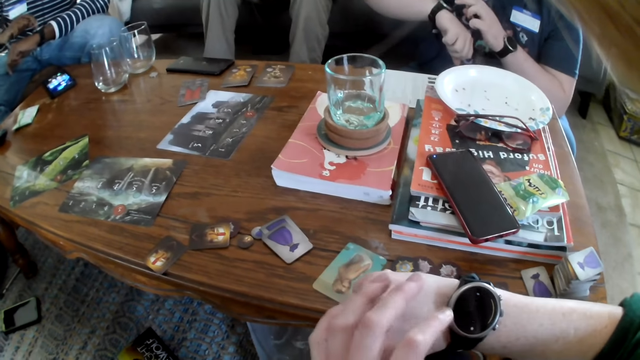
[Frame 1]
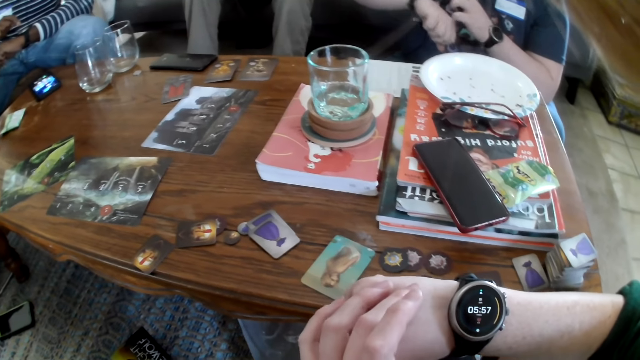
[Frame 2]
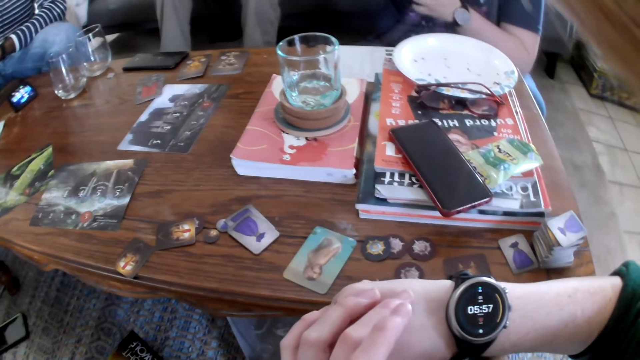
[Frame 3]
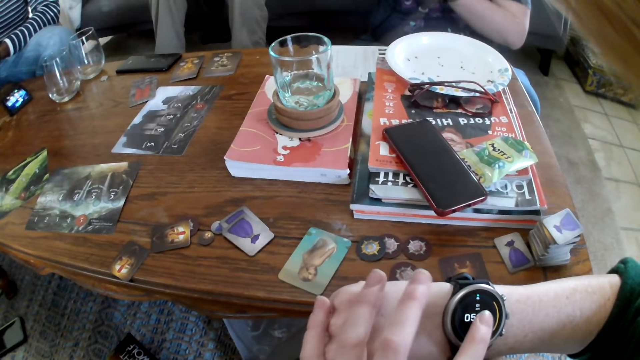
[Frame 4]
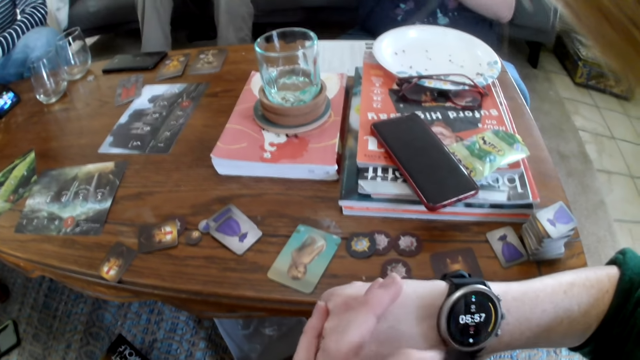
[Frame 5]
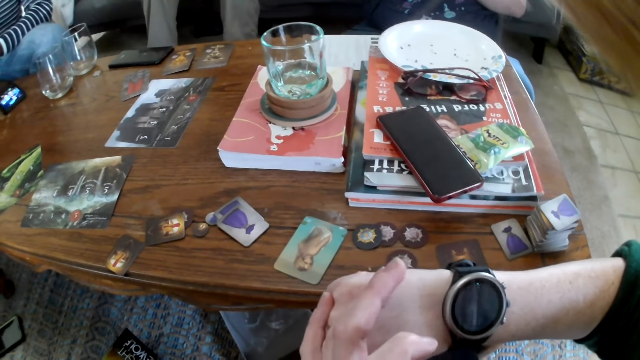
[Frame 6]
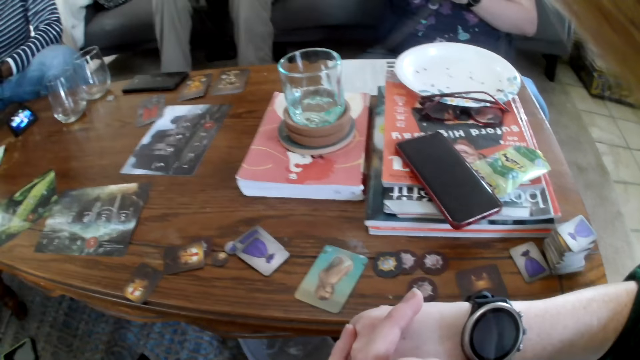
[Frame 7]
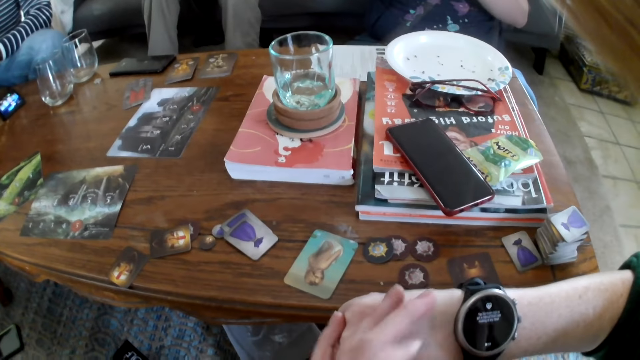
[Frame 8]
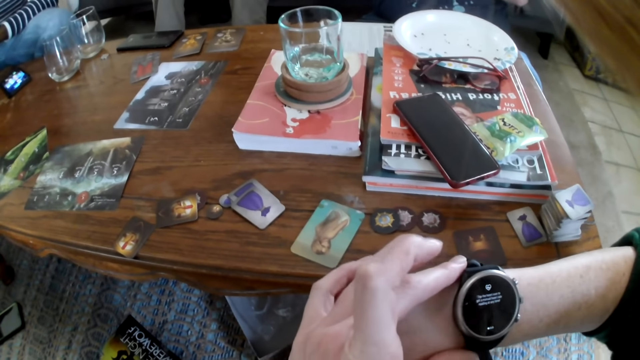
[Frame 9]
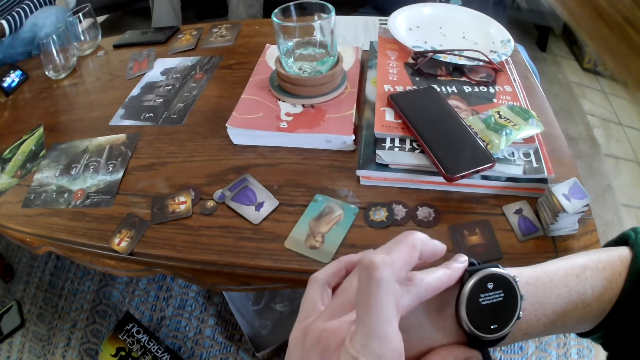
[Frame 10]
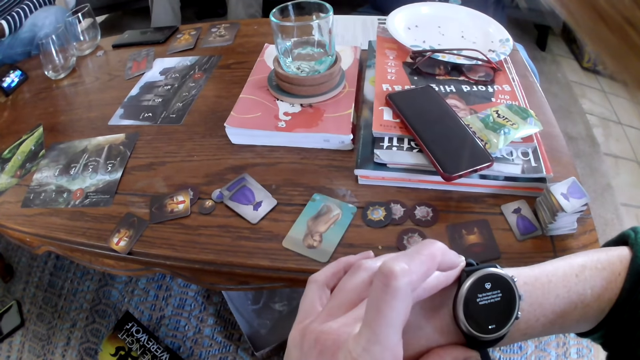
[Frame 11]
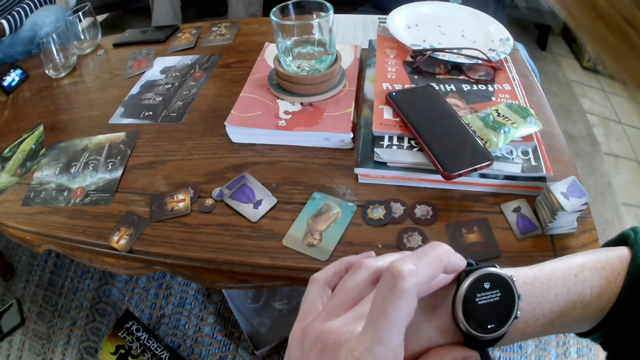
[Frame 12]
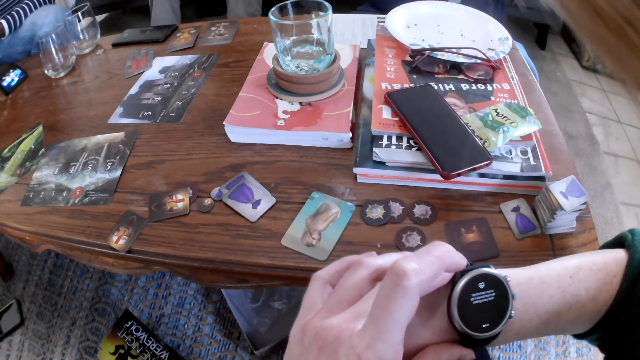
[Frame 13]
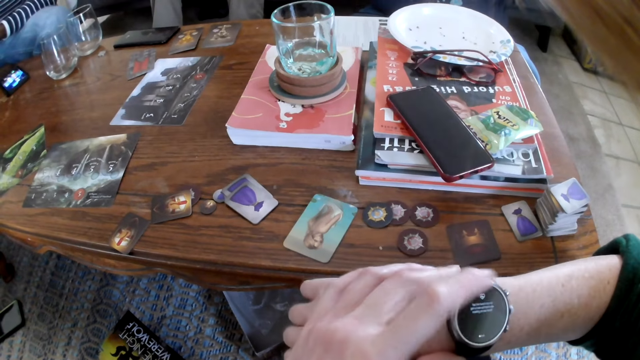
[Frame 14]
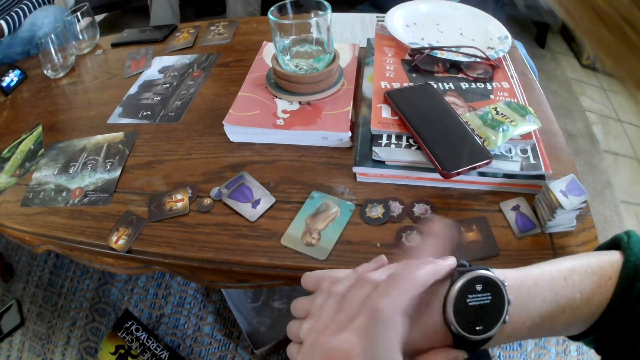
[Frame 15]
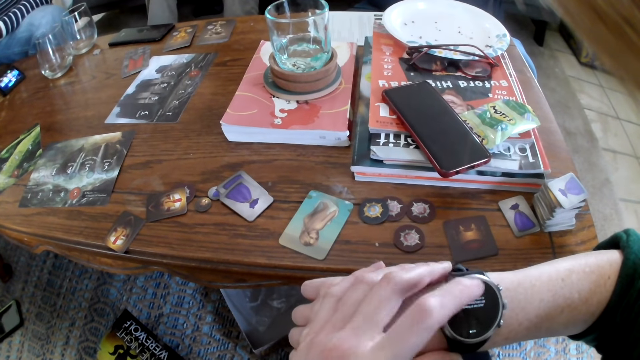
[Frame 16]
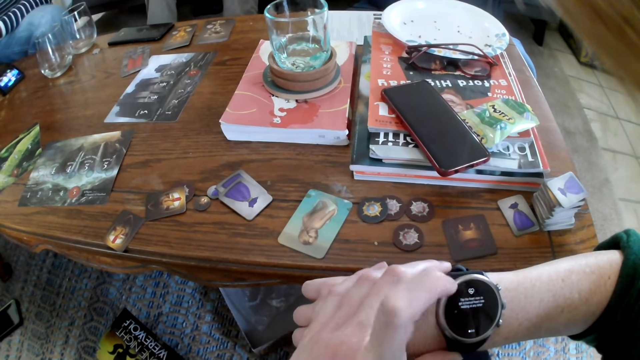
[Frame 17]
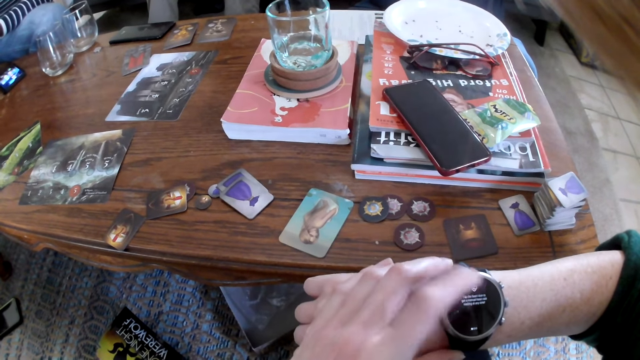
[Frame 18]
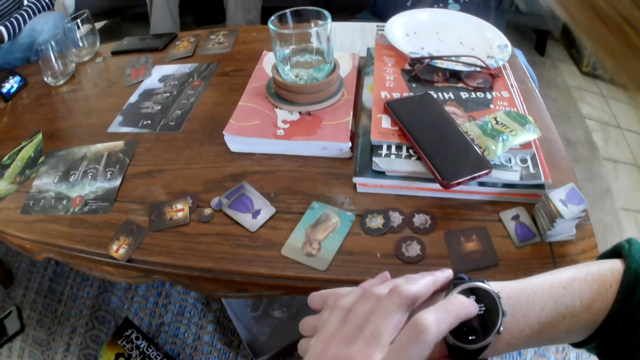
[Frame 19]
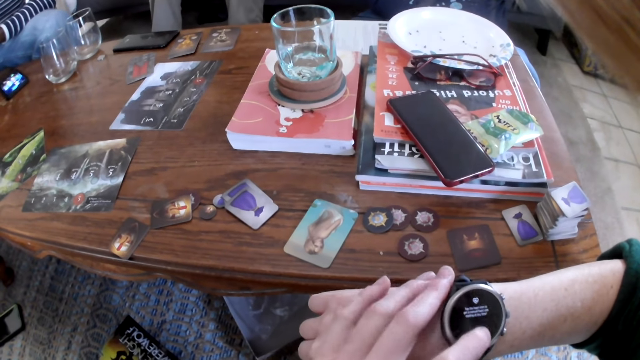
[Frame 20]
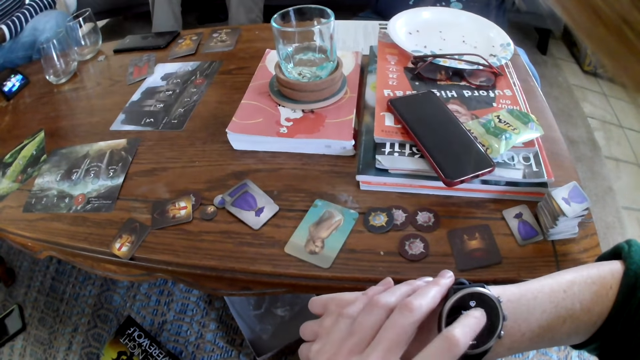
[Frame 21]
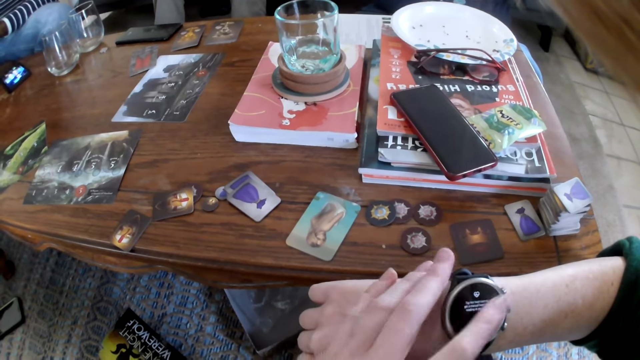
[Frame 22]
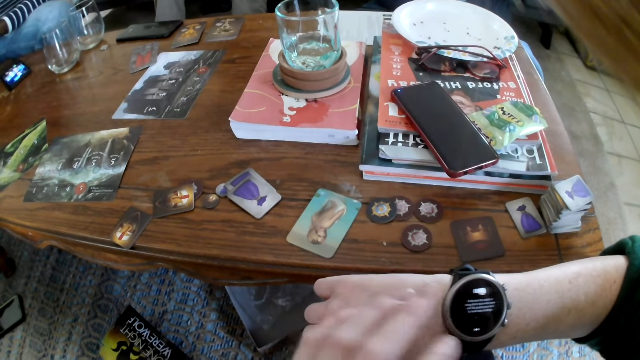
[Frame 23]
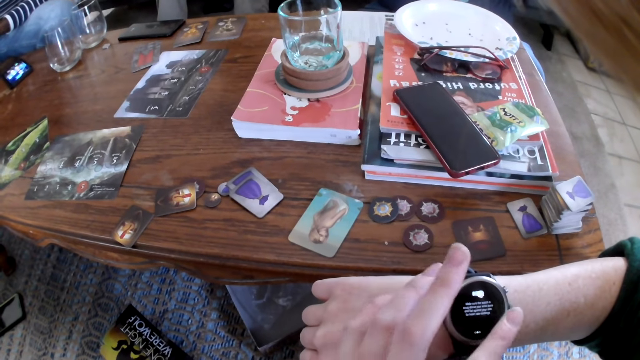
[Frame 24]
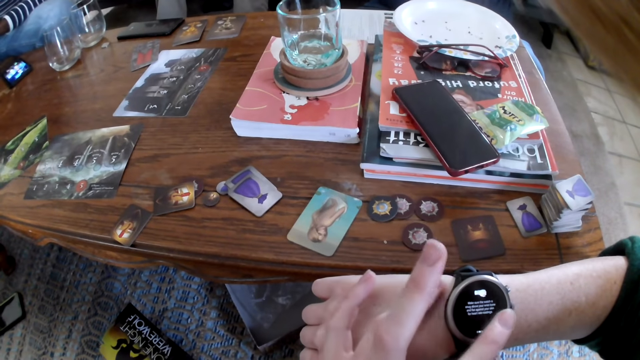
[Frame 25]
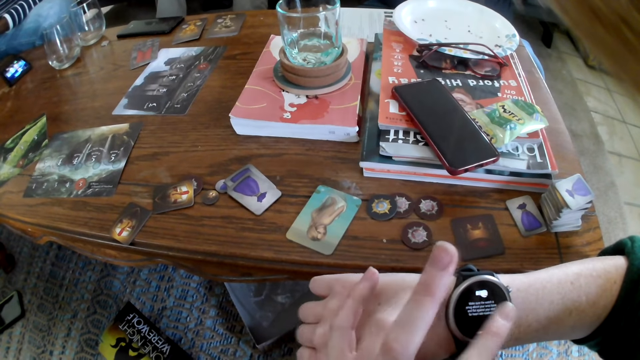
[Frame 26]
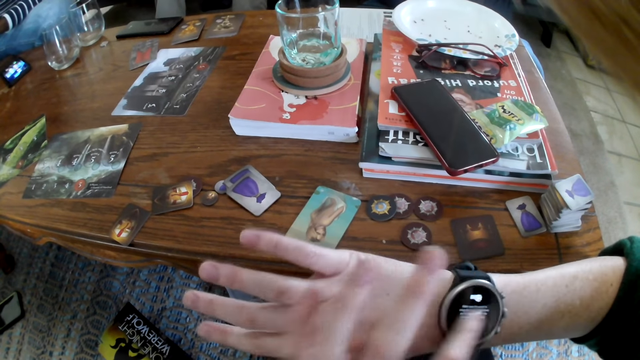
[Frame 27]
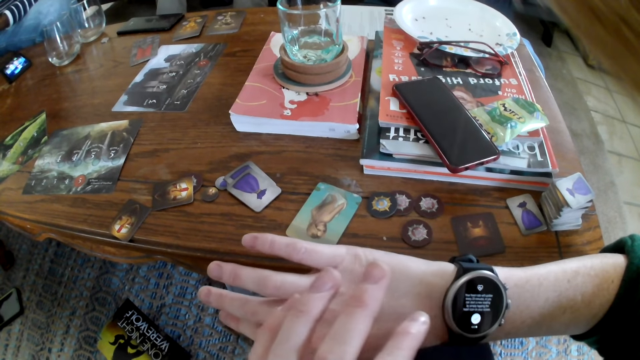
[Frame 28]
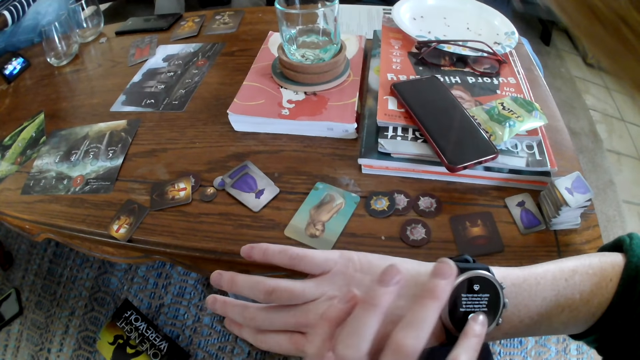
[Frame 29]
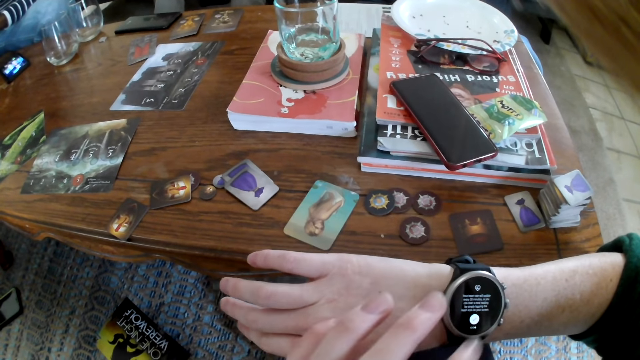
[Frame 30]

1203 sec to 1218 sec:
The camera wearer presses the watch. They talk. A man talks. The camera wearer touches the watch. They talk. They touch the watch. They scroll the watch.

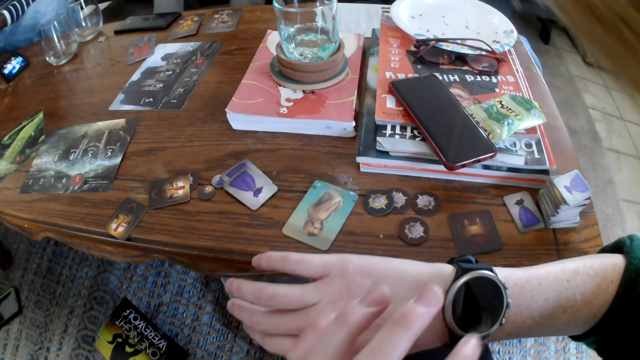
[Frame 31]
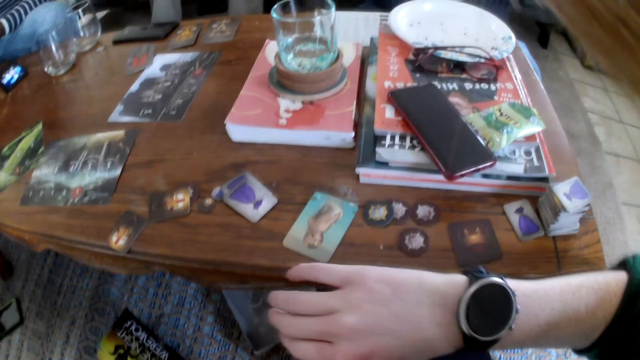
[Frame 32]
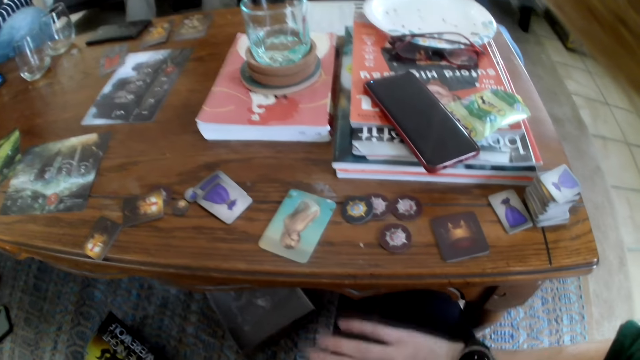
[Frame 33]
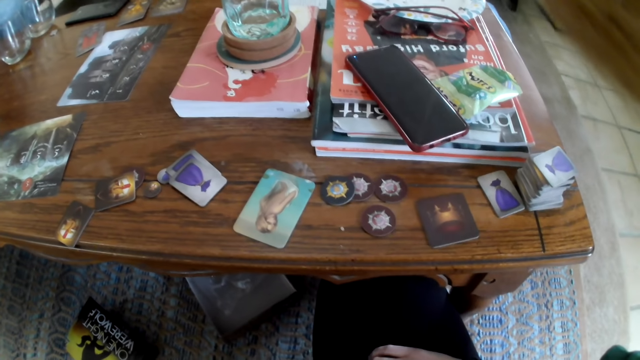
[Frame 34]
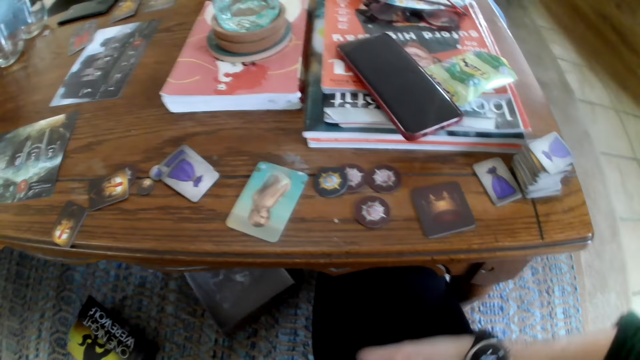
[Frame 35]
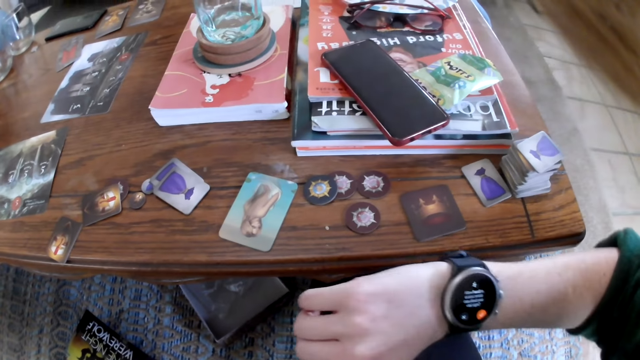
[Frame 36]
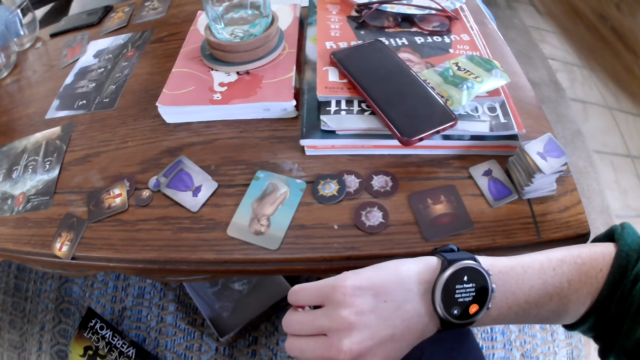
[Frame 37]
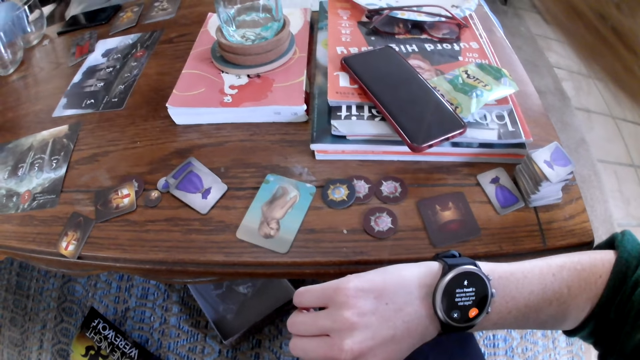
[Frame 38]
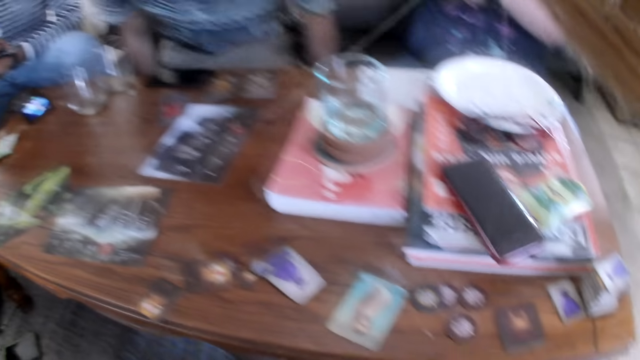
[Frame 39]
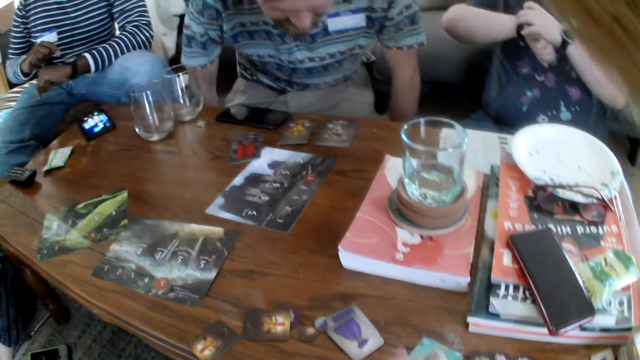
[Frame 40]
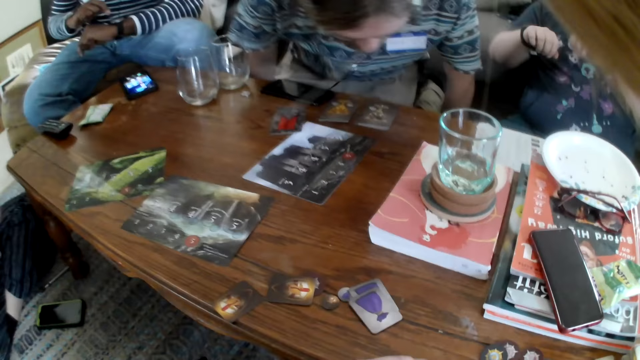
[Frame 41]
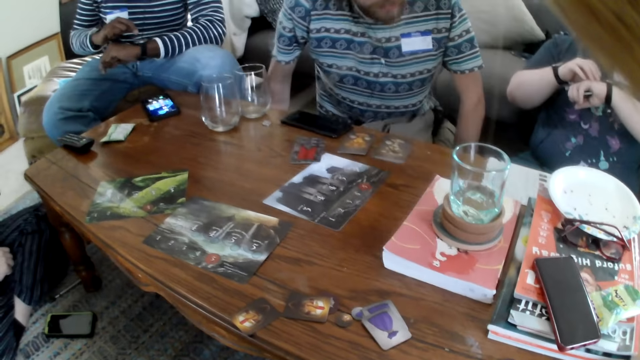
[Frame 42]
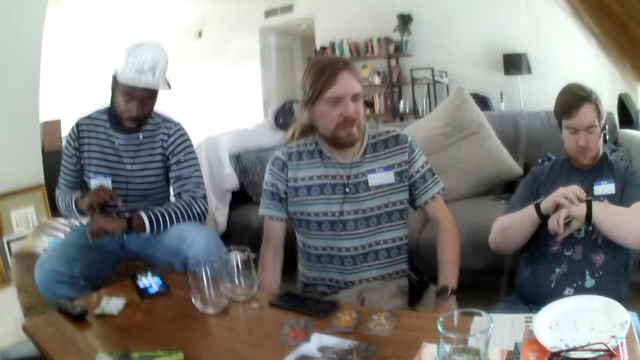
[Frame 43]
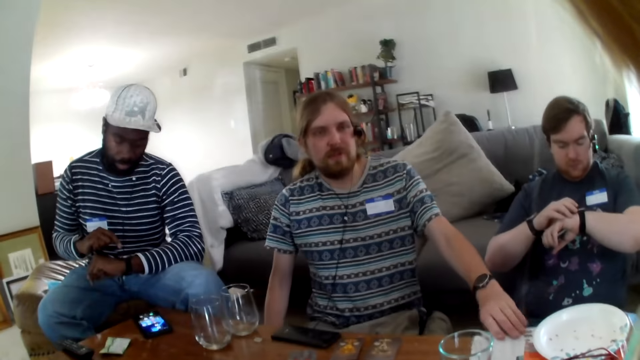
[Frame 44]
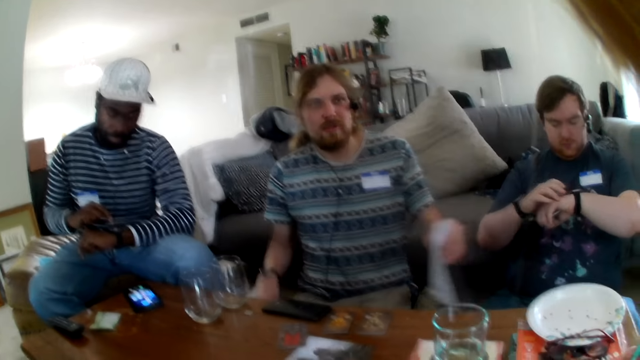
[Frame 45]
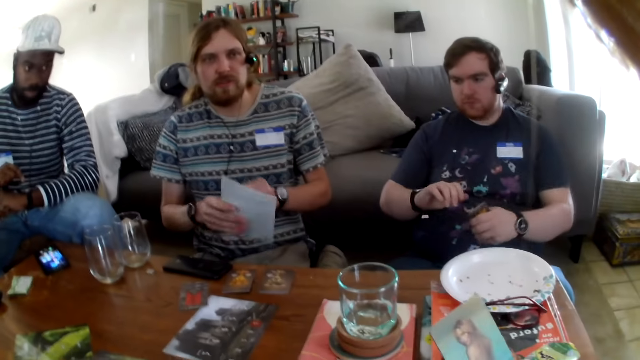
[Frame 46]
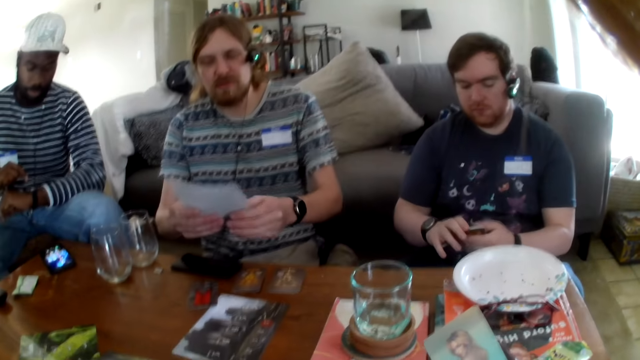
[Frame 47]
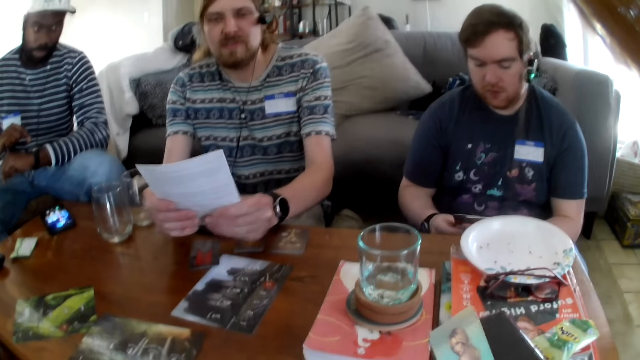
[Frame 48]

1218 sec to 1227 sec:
A man talks. The camera wearer looks at the watch. They look around the table. They talk. Another man picks up the book from the table.
